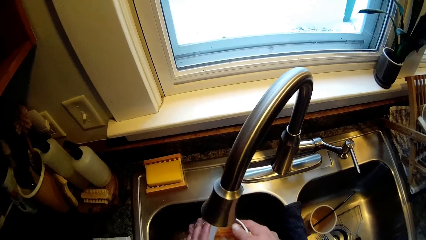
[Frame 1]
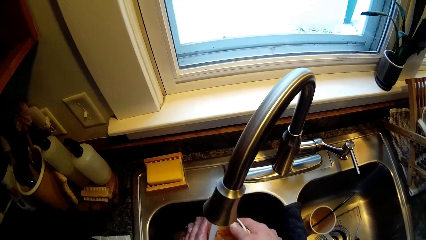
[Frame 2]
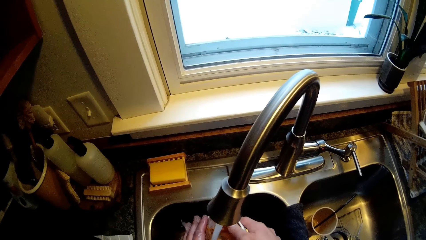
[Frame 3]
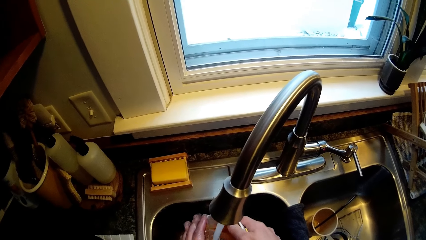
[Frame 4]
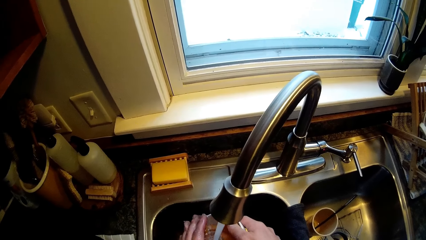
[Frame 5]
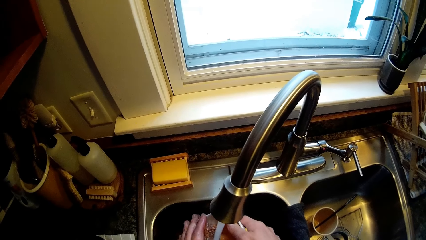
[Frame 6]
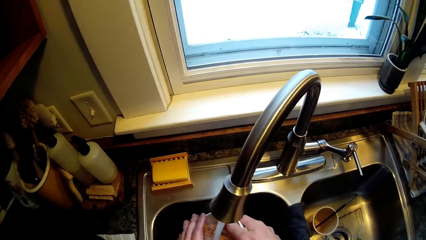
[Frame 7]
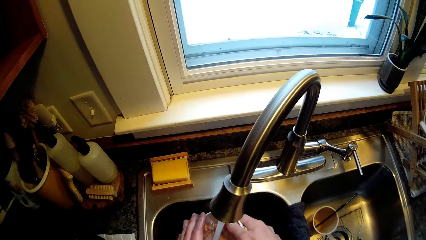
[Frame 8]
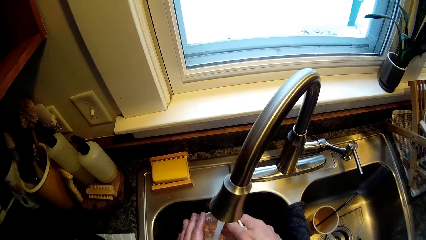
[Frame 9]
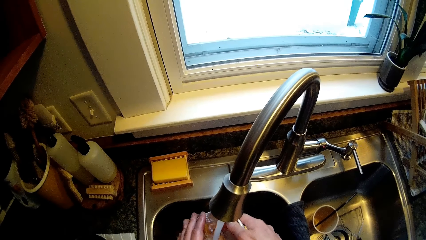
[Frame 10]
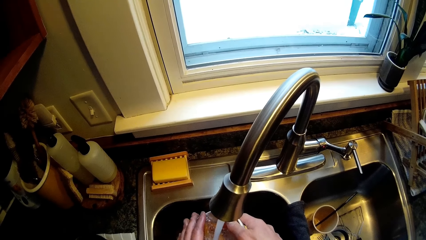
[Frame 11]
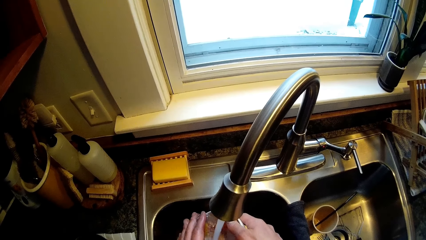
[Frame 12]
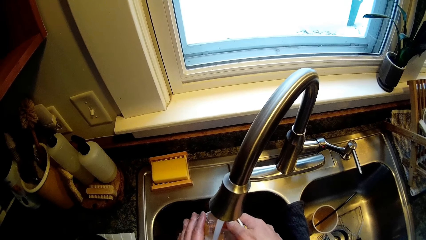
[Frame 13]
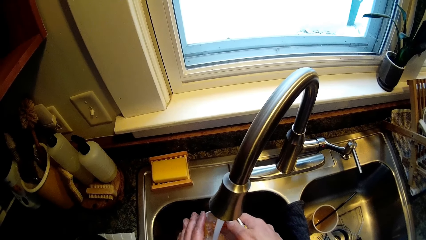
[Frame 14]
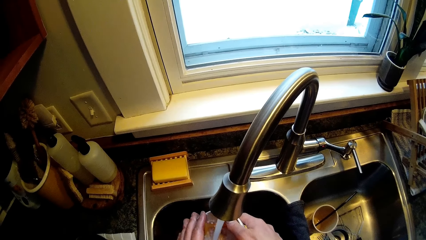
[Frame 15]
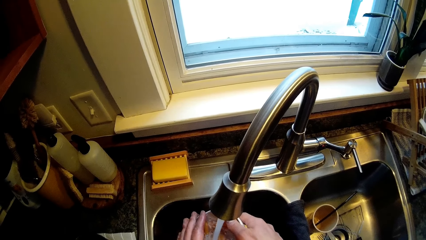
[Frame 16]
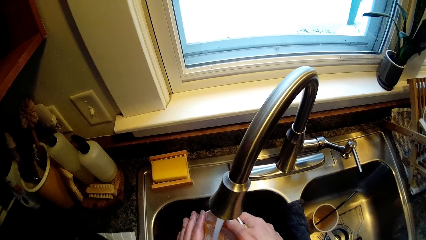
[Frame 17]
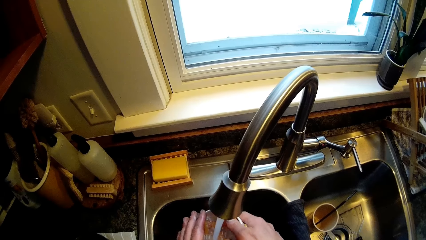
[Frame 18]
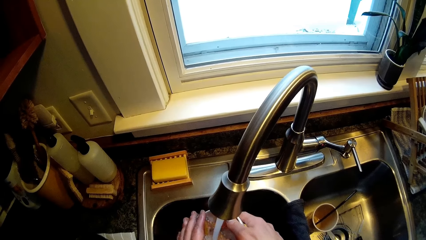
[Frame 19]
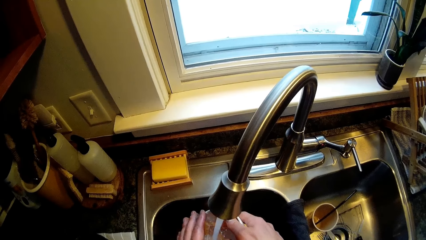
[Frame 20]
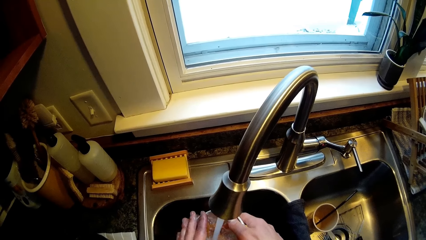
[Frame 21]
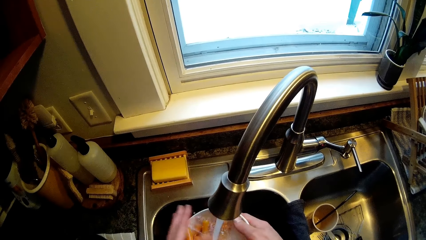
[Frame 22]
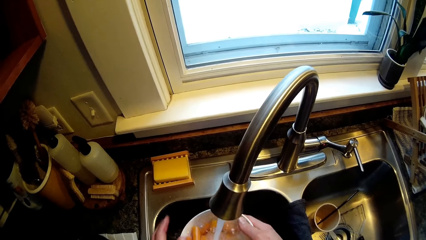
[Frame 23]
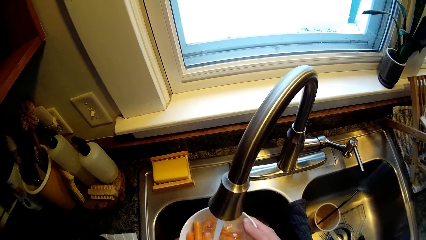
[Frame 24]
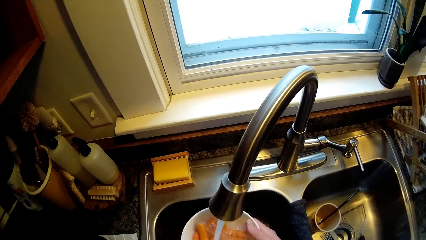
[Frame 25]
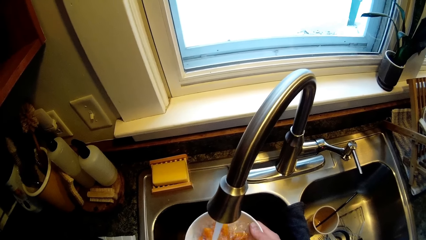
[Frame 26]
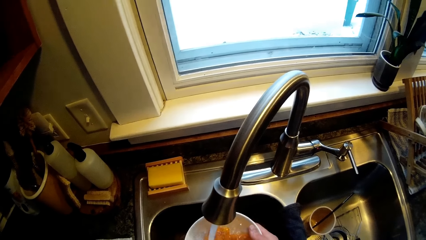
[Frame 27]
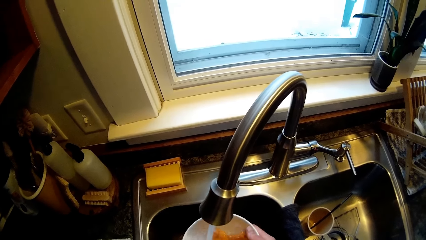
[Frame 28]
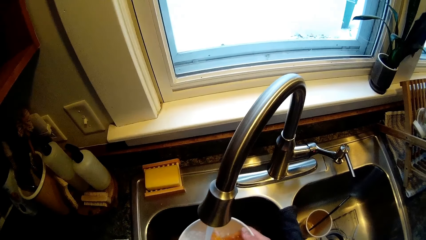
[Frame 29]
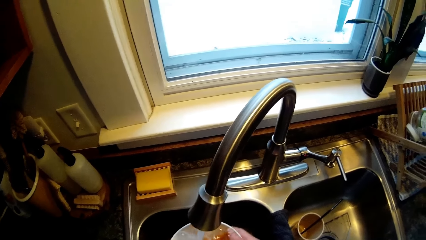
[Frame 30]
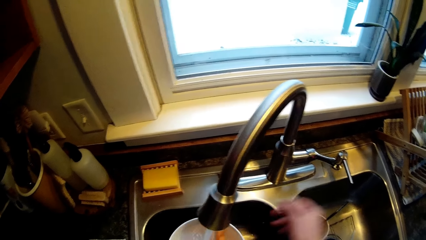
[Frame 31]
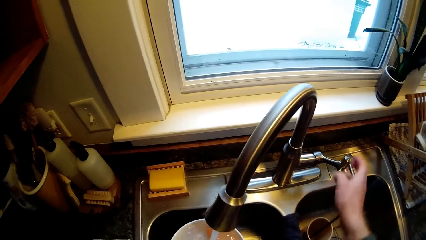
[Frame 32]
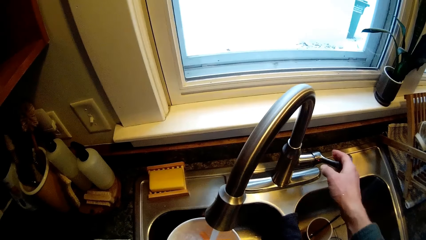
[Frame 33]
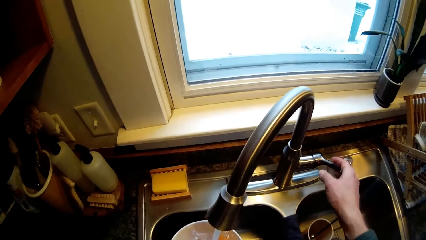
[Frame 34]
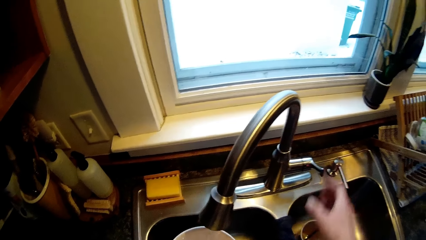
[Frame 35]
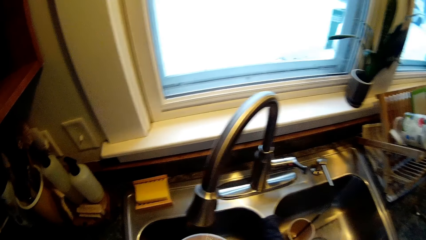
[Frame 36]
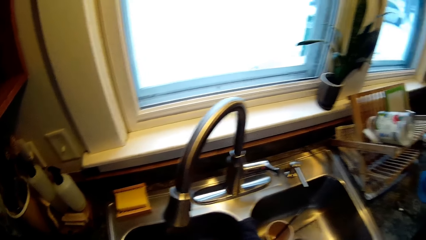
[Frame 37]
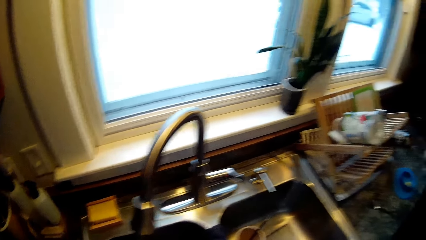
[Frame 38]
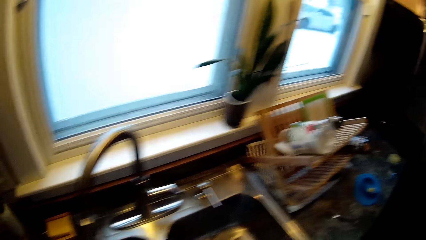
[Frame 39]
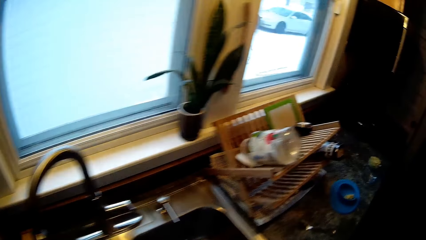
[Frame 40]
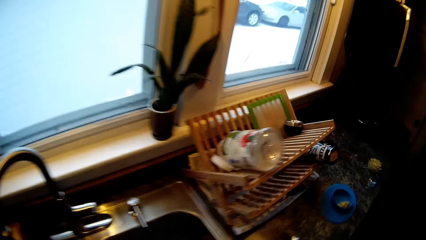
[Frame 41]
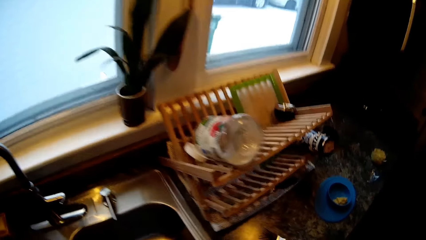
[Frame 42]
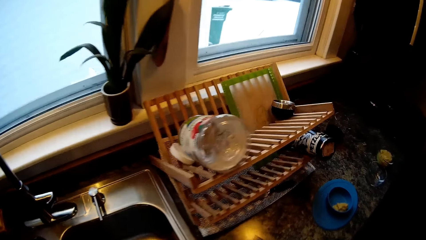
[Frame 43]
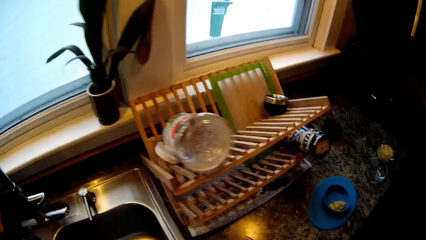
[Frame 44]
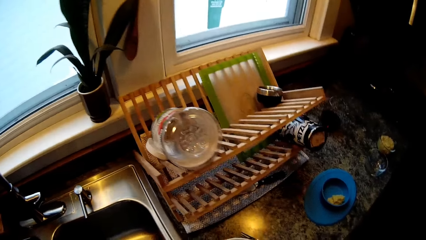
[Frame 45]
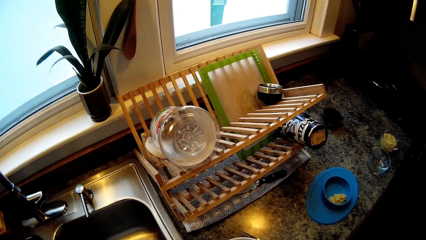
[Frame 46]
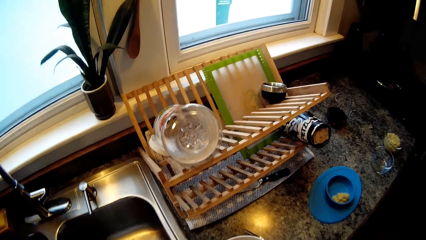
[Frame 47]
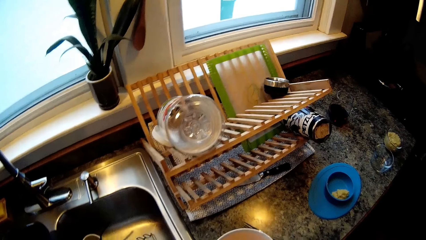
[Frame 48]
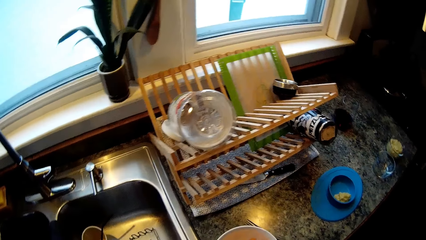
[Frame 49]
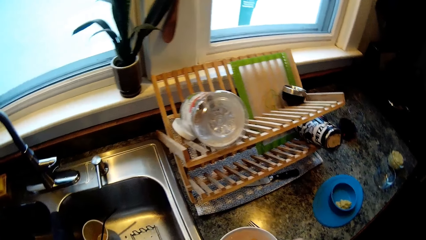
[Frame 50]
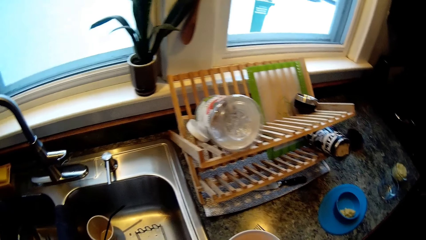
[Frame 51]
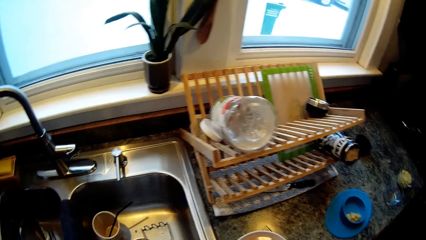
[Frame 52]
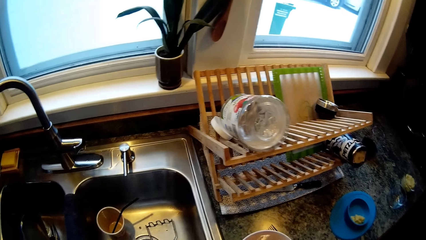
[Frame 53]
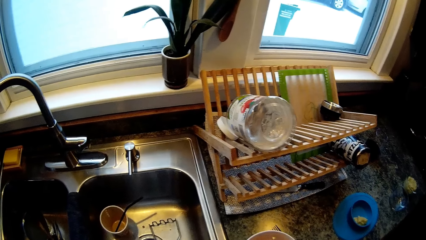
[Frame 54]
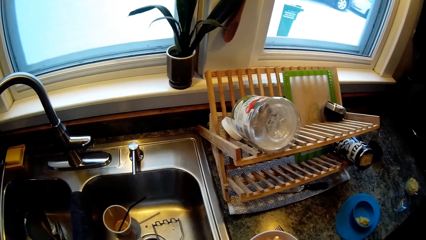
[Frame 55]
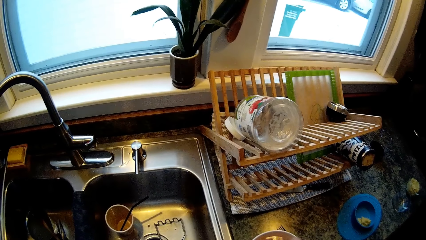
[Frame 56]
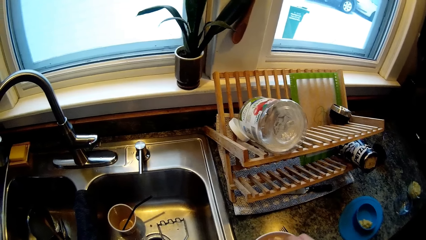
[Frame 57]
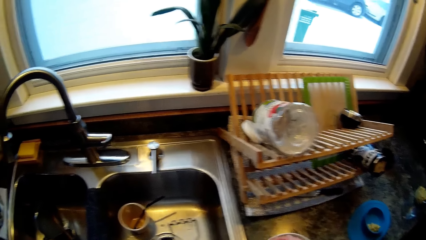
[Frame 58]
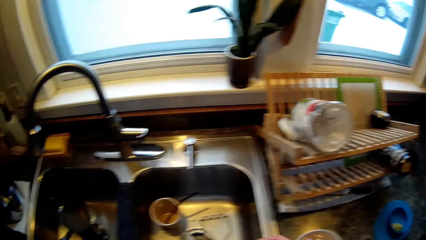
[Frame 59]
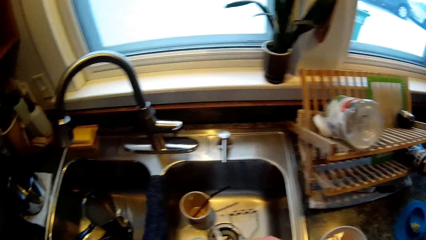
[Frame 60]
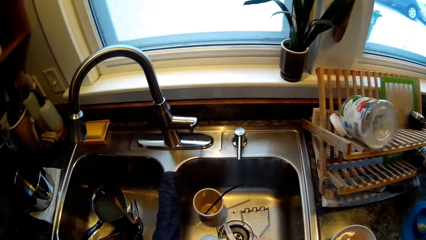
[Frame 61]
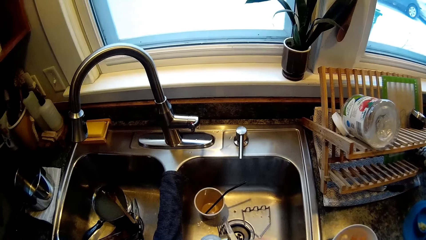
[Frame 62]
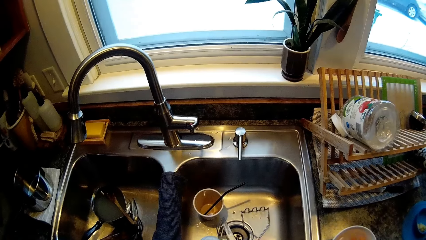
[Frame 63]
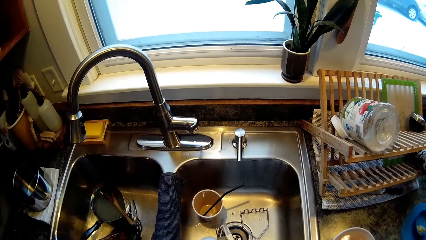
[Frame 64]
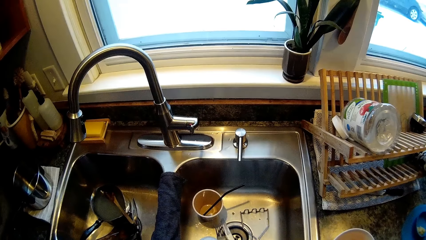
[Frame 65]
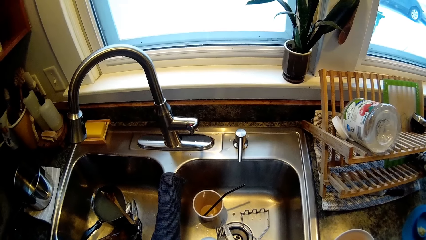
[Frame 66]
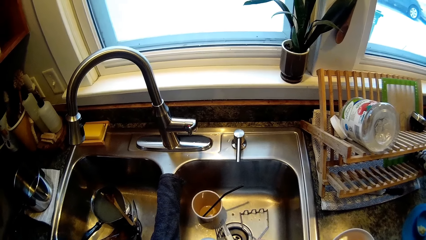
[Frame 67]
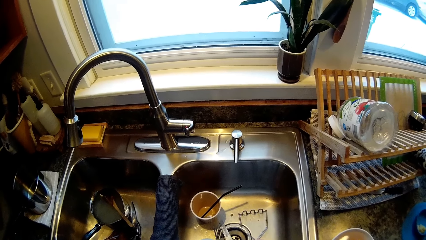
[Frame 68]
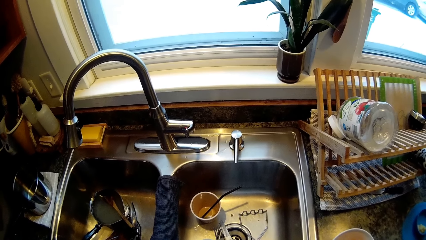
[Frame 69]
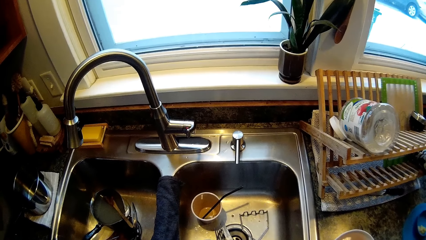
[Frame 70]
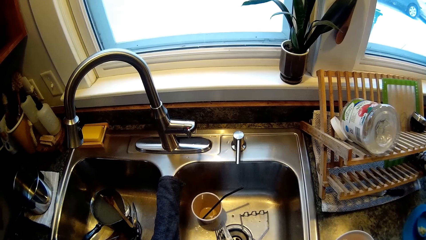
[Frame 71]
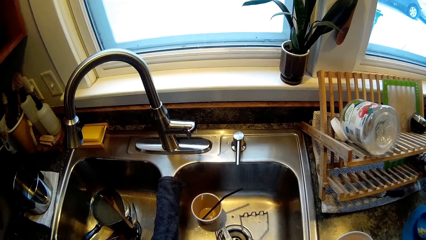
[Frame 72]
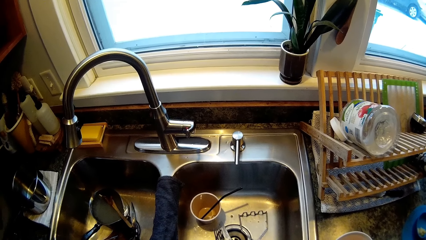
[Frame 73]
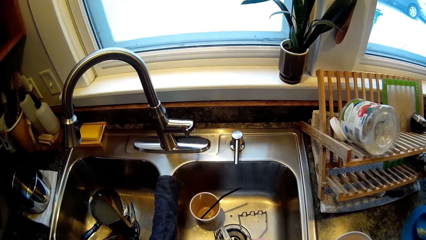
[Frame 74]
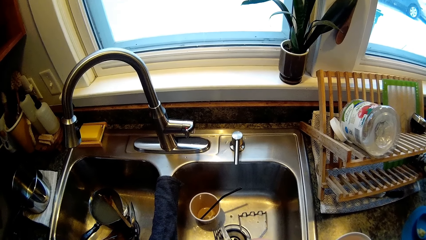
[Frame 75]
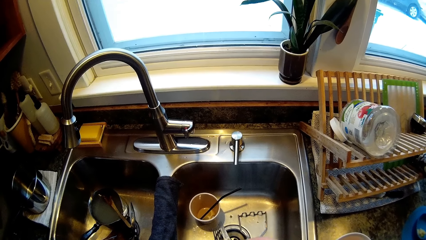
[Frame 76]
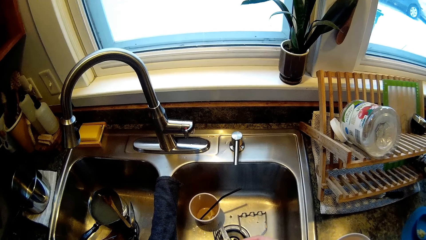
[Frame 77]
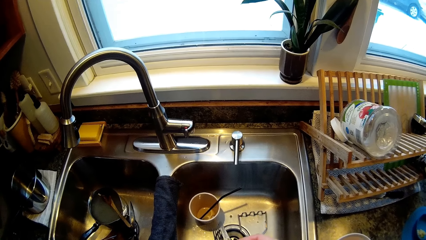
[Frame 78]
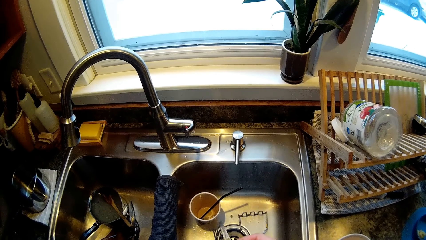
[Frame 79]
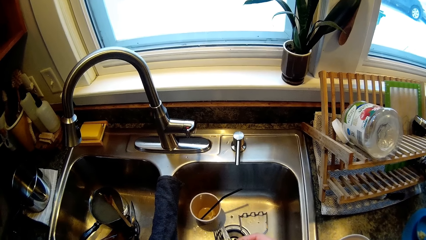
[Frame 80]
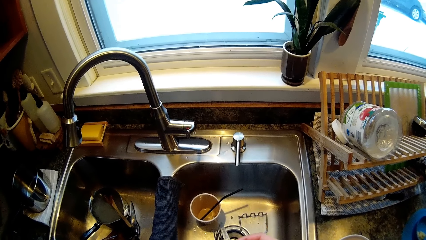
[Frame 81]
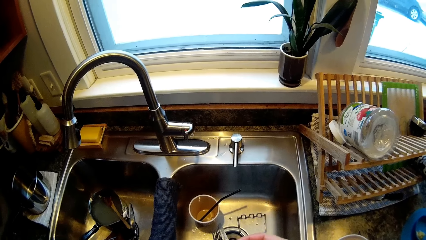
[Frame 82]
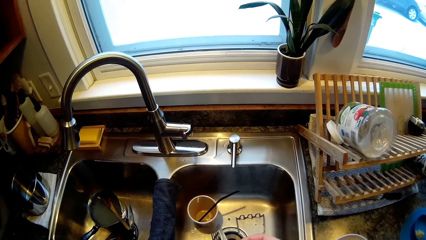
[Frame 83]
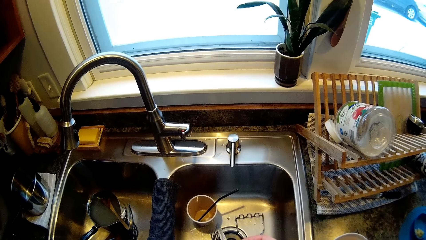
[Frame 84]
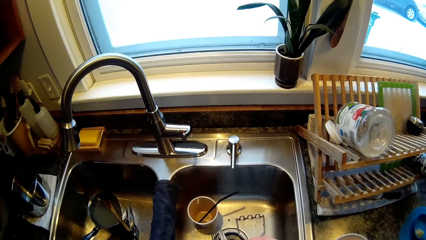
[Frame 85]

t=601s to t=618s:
The camera wearer pours water from the white plate or bowl with both hands. He fills water into the bowl. He closes the tap with his right hand. He places the white plate on the kitchen countertop with his hands. He stares at the sink.
